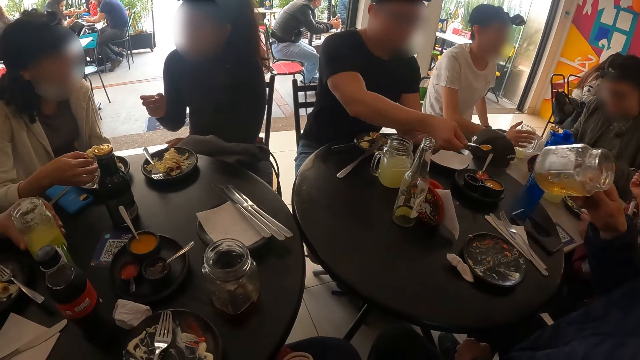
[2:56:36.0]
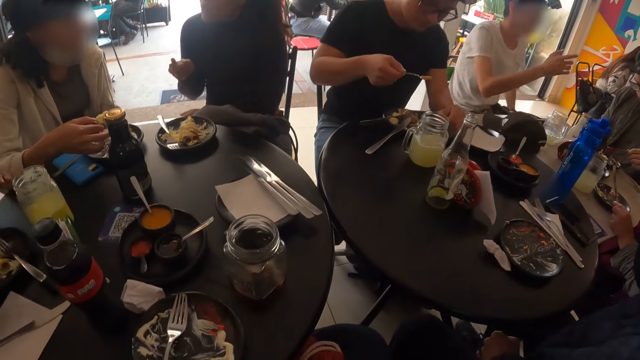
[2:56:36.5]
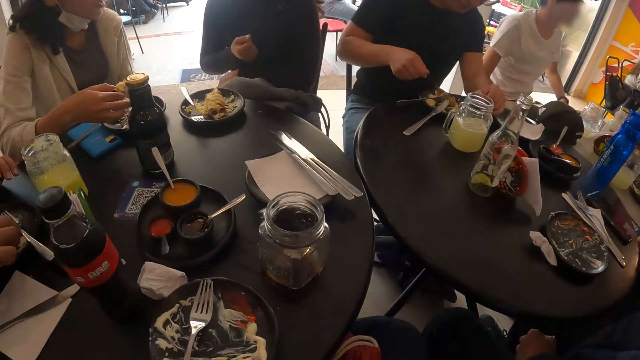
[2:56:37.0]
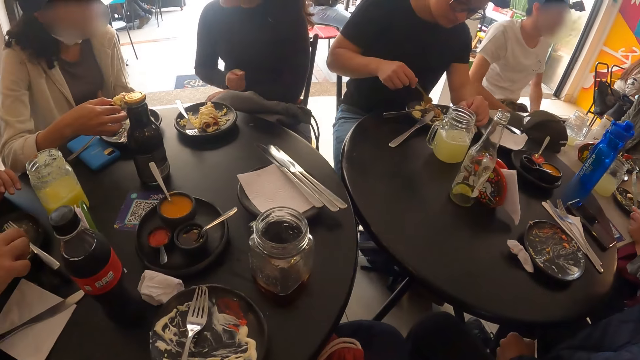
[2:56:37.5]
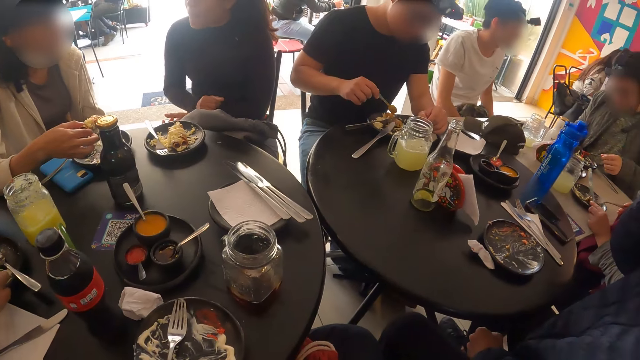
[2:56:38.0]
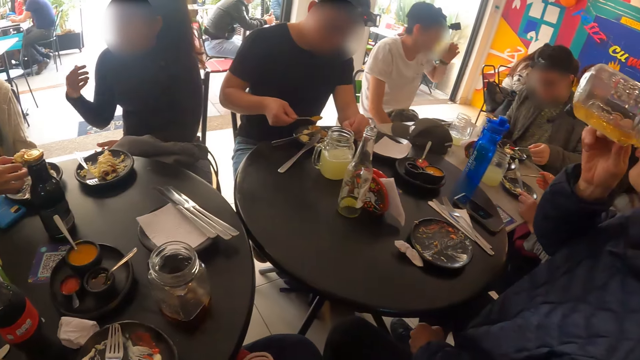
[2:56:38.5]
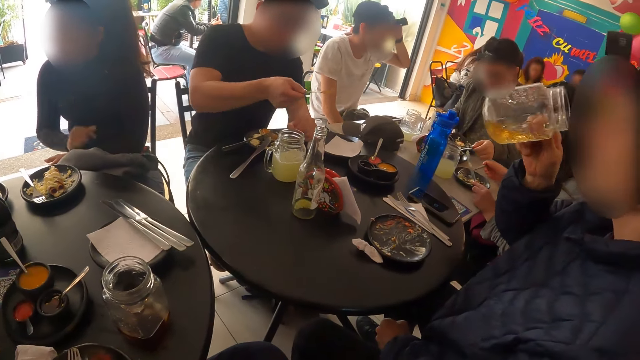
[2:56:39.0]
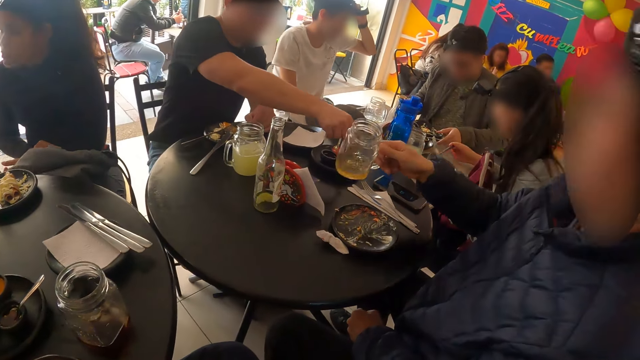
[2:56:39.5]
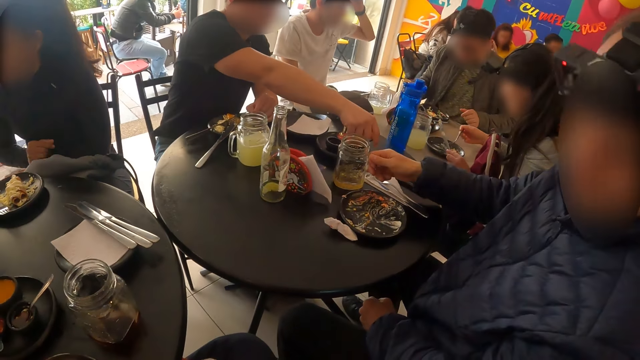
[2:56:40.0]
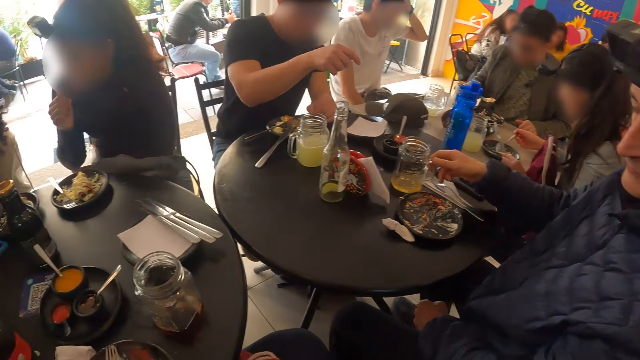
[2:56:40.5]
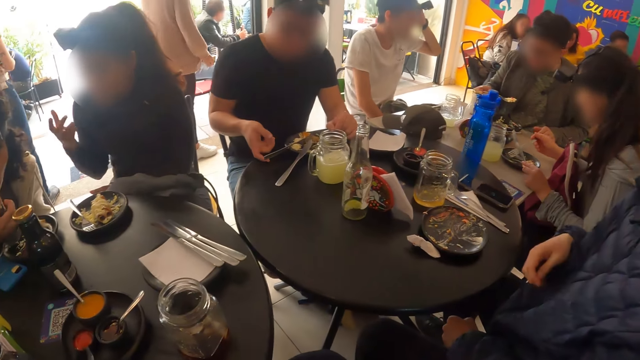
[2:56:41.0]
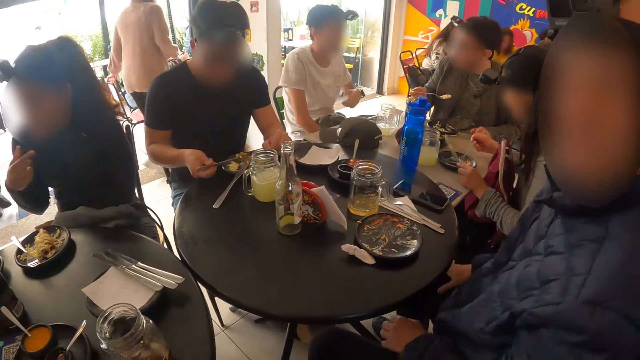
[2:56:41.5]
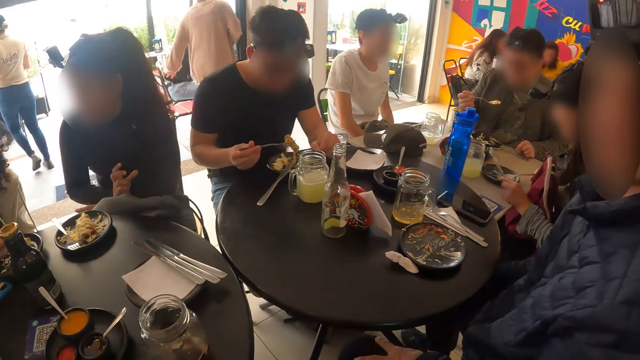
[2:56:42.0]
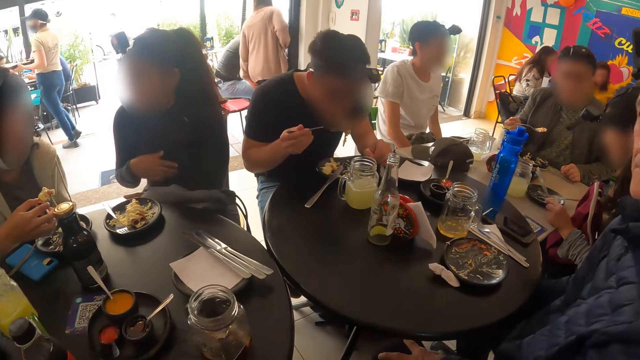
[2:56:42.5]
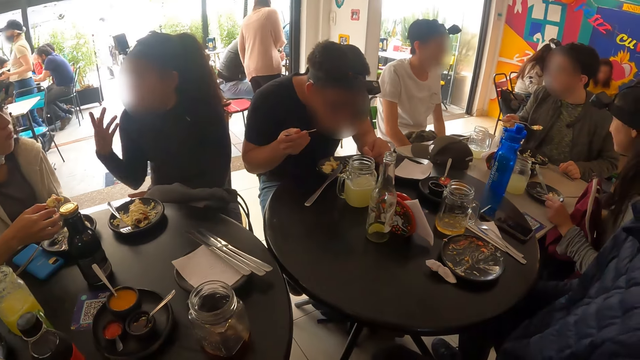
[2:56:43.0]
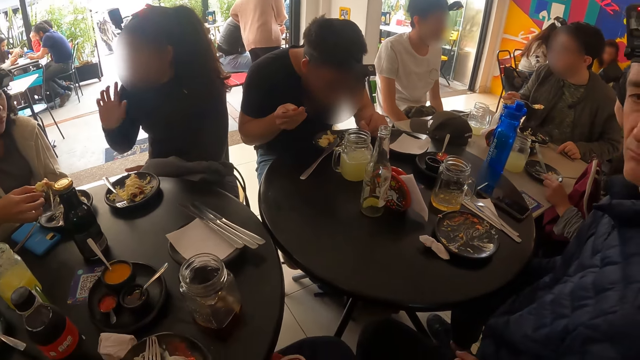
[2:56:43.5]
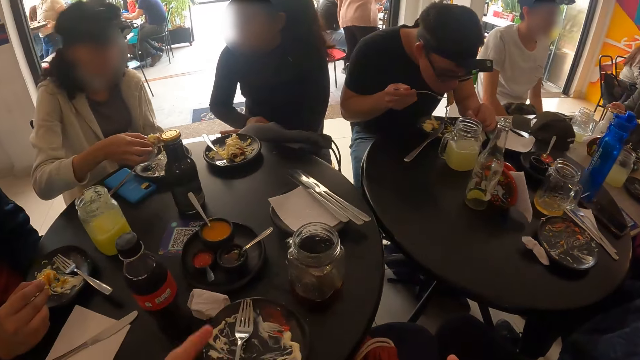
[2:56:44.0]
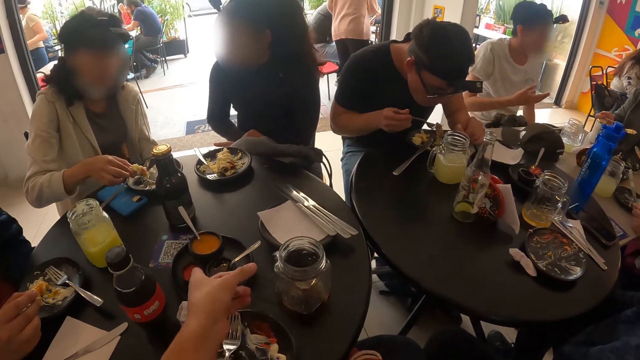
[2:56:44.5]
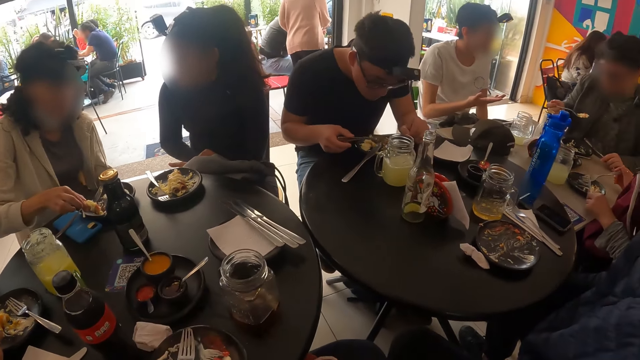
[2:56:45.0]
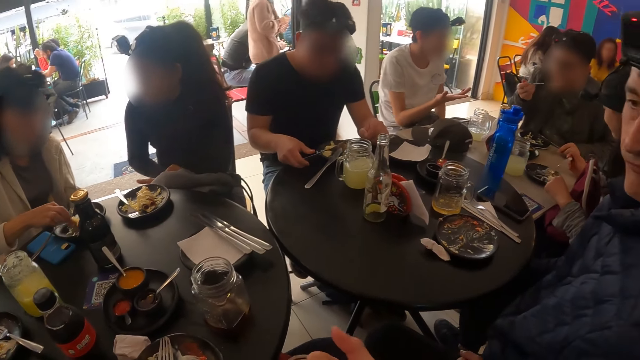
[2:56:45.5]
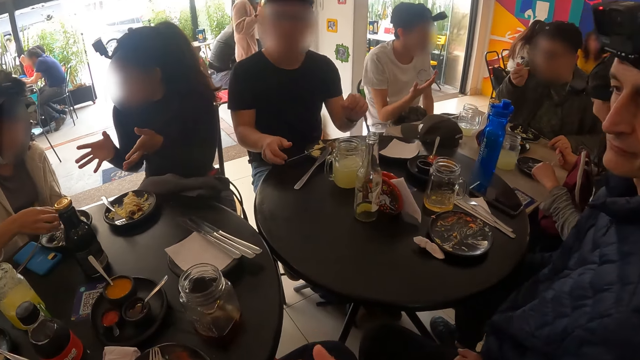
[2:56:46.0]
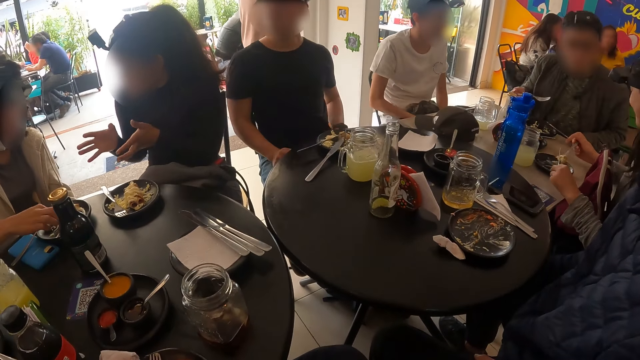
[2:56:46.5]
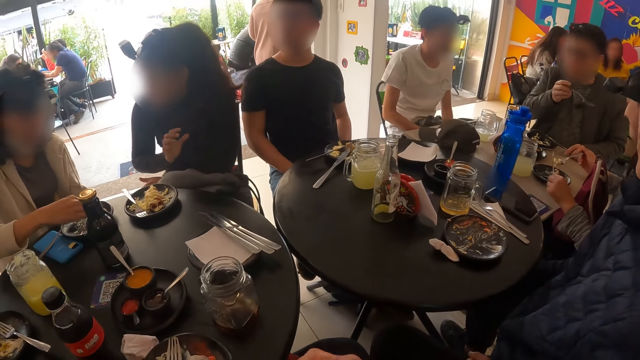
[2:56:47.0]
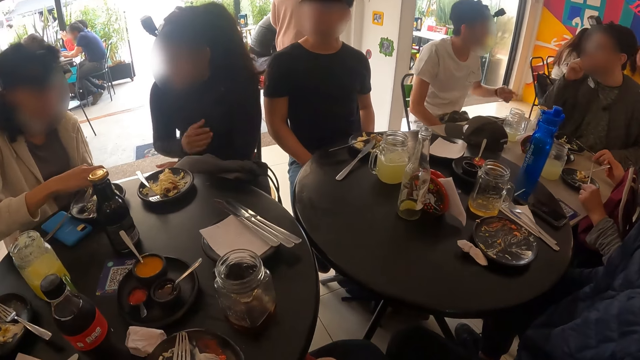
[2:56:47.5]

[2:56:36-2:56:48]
A man drinks from a jar of lemonade in his right hand. The camera wearer looks around. Another man spreads tomato sauce in the spoon in his right hand on the salad on the plate on the table, and places the spoon in his right hand in the bowl of tomato sauce in the tray on the table. A woman scrapes the contents of a plate on the table with a fork in her right hand. The first man places the jar of lemonade in his right hand on the table. The other man picks up the fork on the plate on the table with his right hand, eats from the fork in his right hand, and places the fork in his right hand on the plate on the table. Another woman places the fish in her right hand on the plate on the table. The camera wearer points ahead.

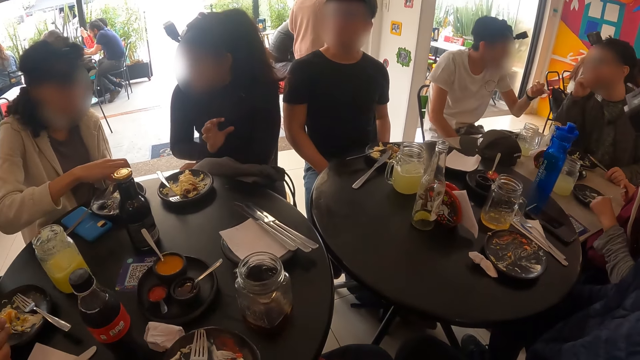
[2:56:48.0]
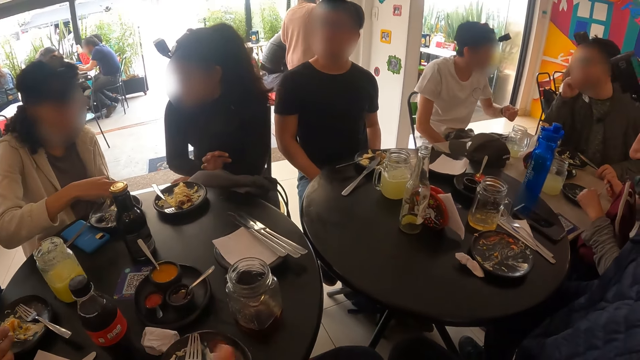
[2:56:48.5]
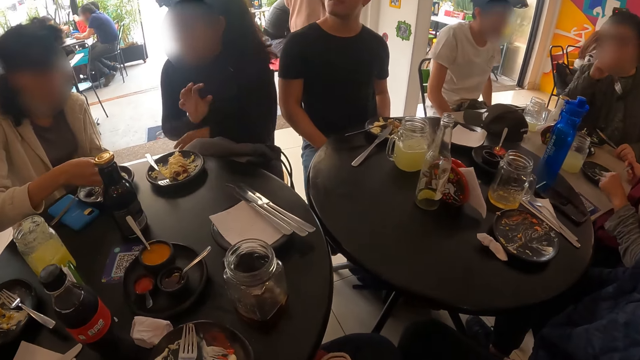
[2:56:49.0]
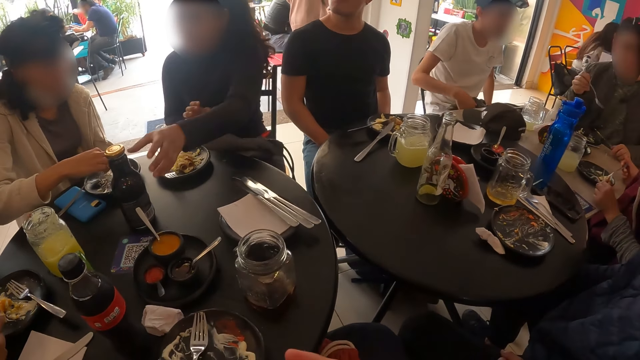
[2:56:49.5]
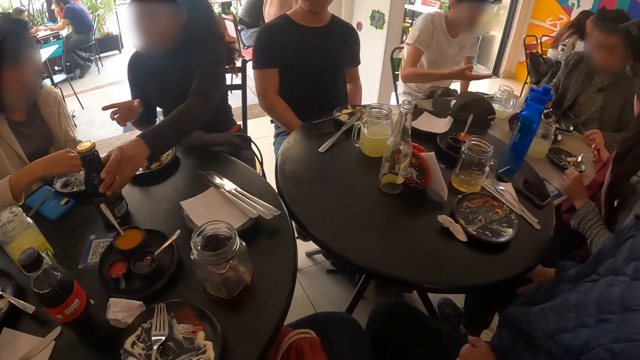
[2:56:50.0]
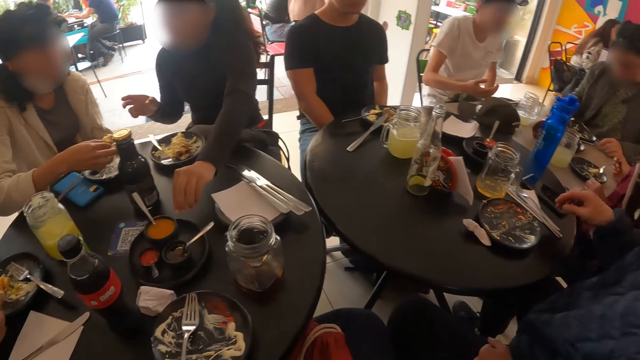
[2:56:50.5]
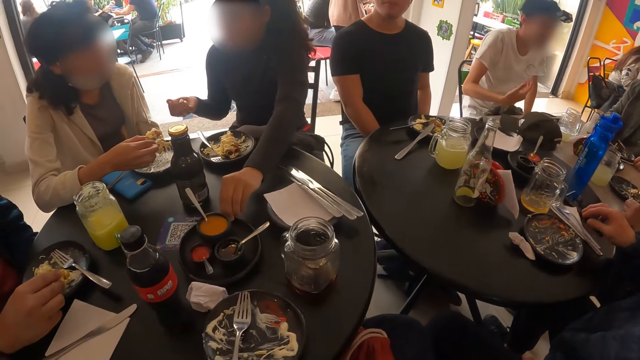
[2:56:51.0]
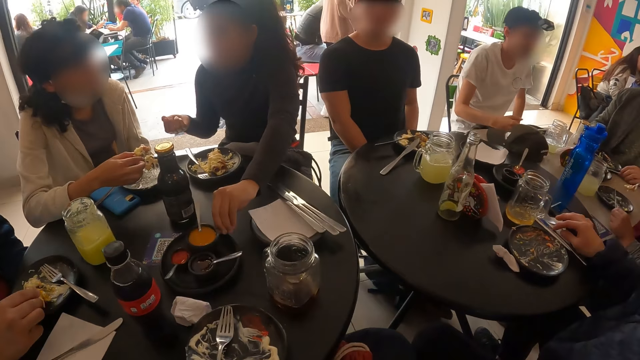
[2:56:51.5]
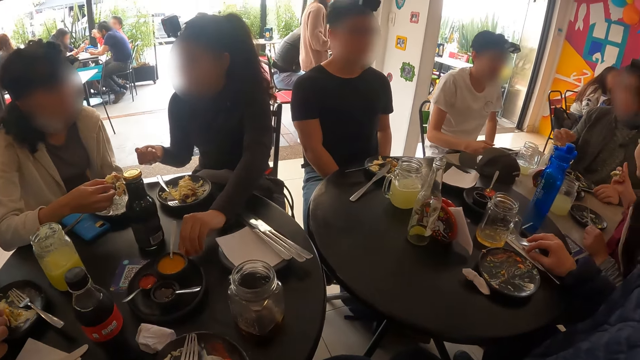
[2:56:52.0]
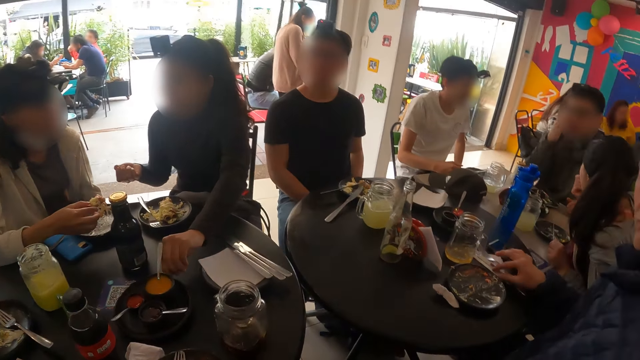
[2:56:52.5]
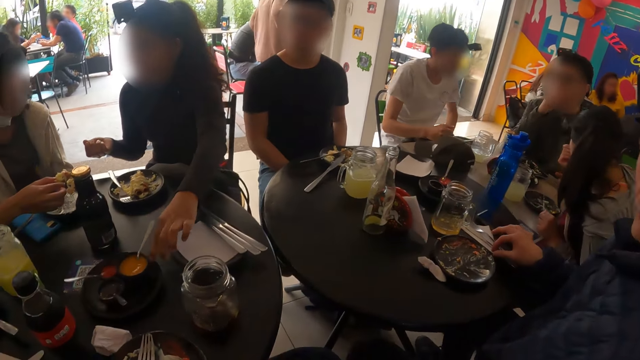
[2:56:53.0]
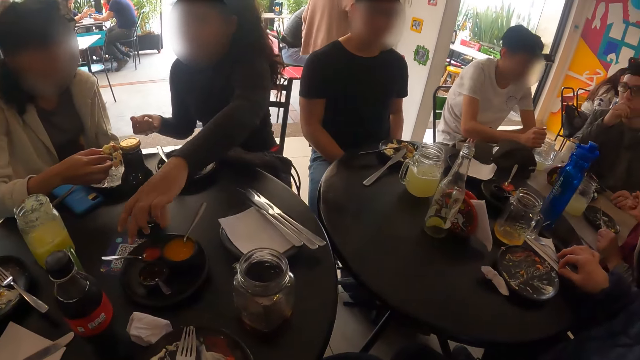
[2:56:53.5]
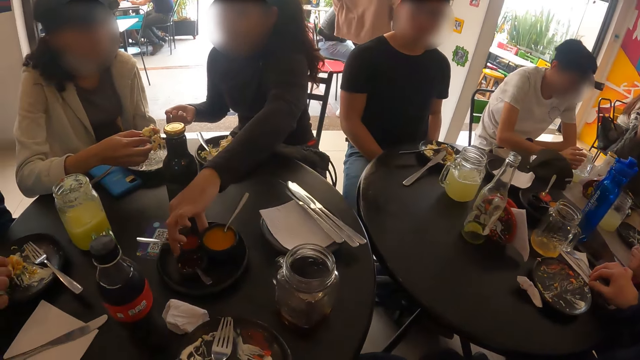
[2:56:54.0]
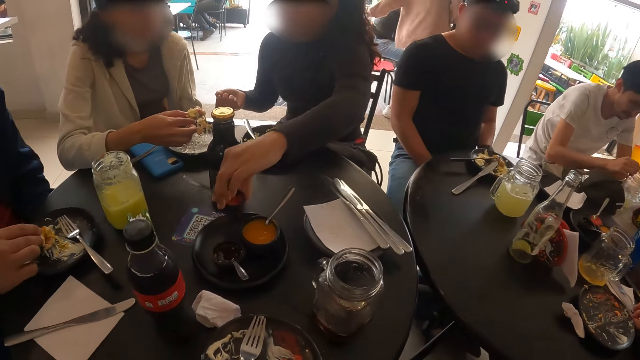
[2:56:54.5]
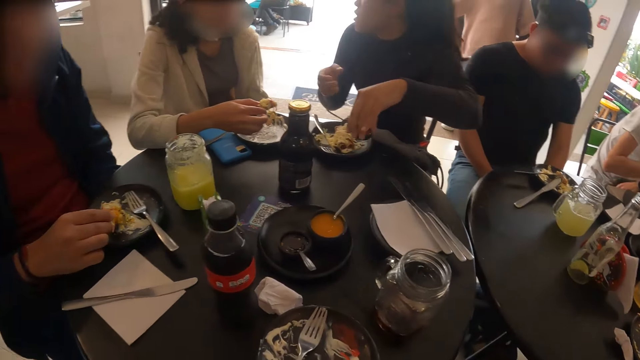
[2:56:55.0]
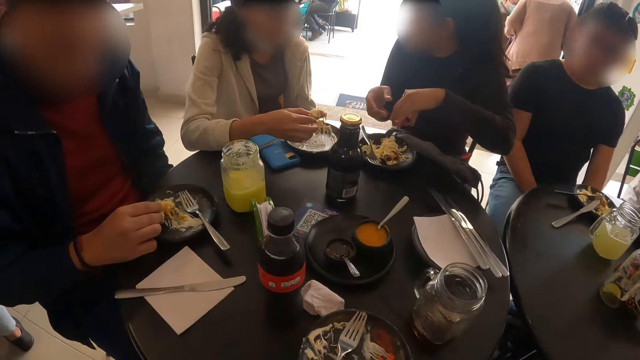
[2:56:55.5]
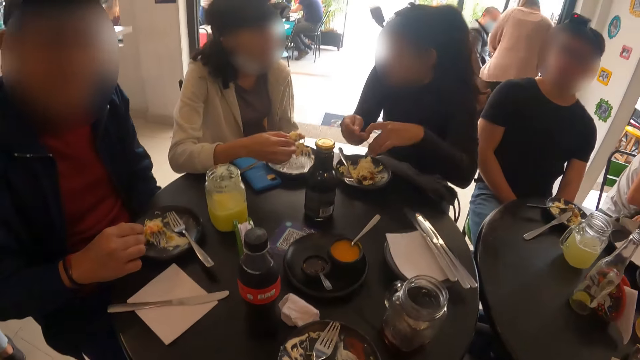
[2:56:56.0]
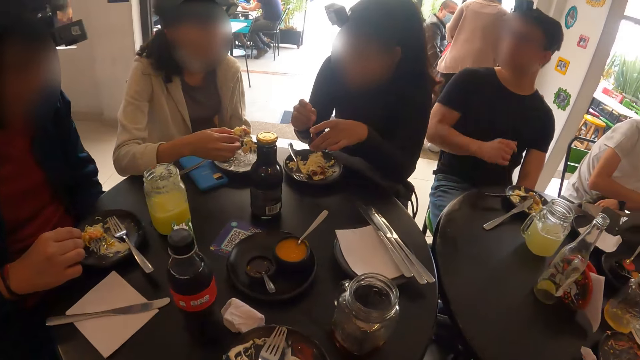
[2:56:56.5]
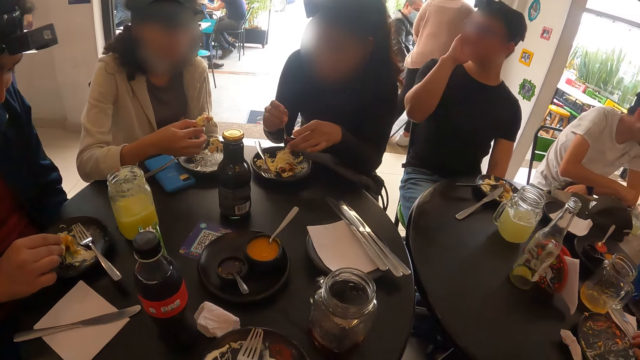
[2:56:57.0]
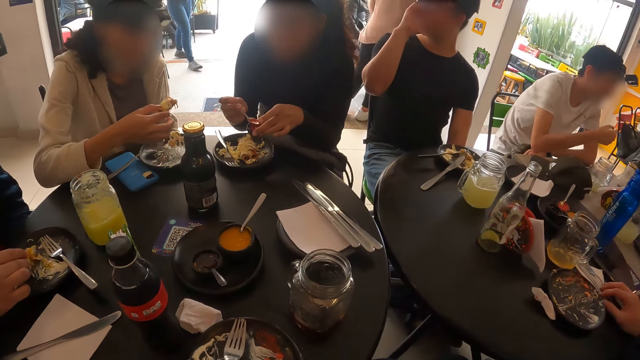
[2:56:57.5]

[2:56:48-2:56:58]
The camera wearer looks around. A woman moves the bottle on the table with her left hand, and turns the tray on the table with her left hand. The woman picks up the bowl of tomato sauce from the tray on the table with her left hand, holds the spoon in the bowl of tomato sauce in her left hand with her right hand, and scoops some tomato sauce from the bowl of tomato sauce in her left hand with the spoon in her right hand.
